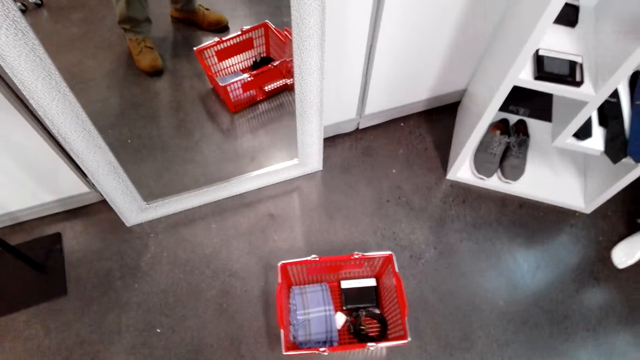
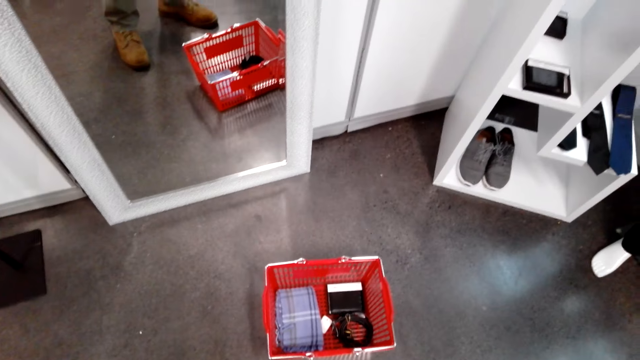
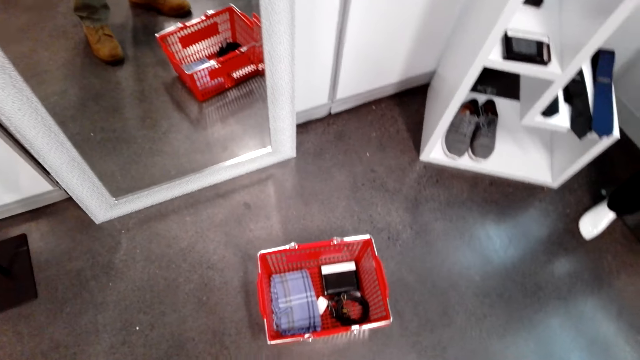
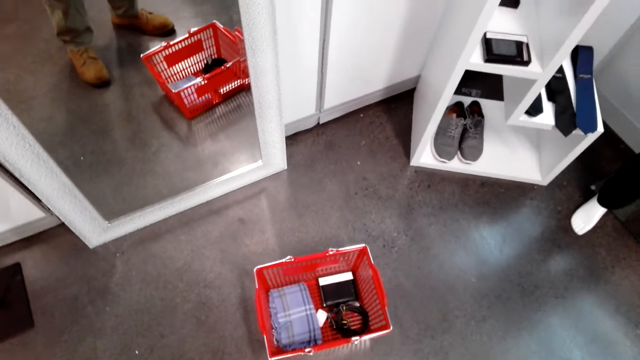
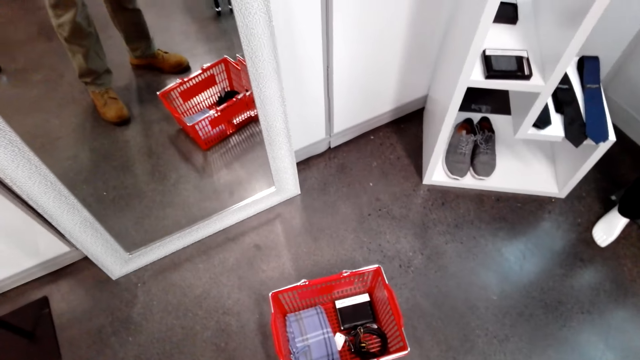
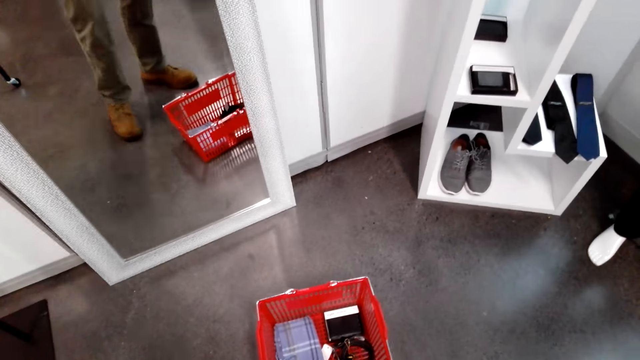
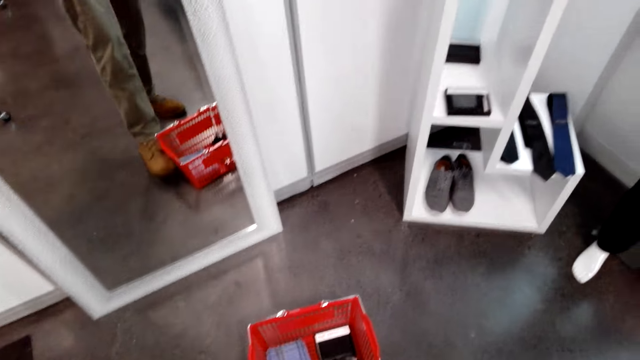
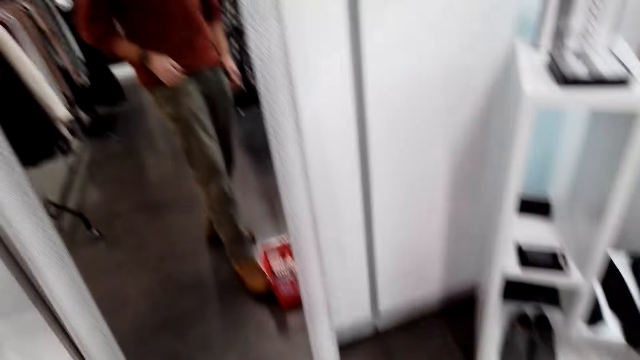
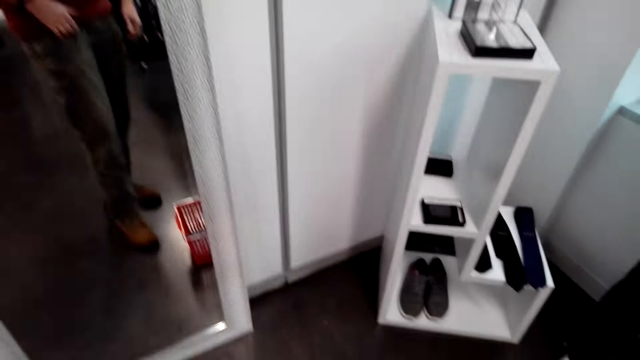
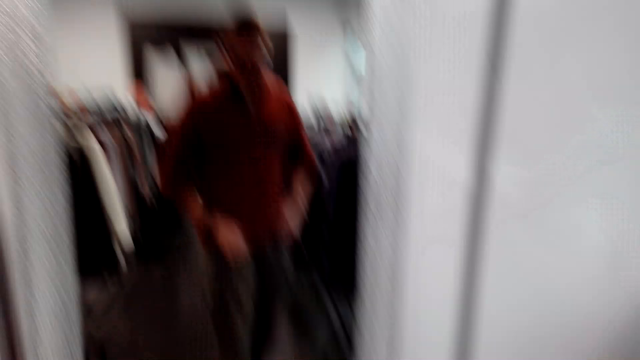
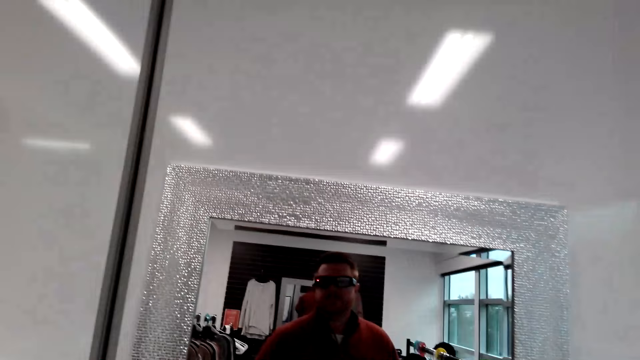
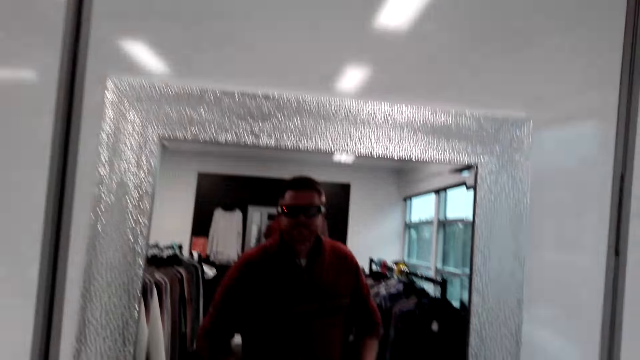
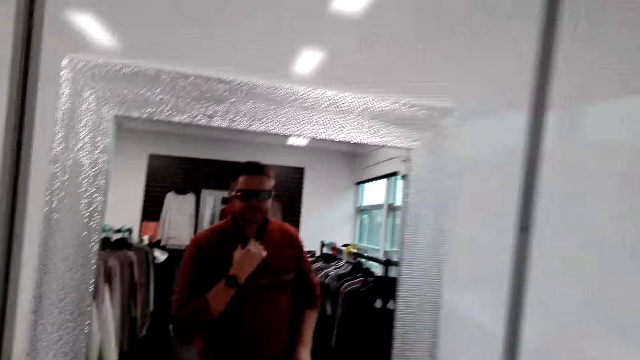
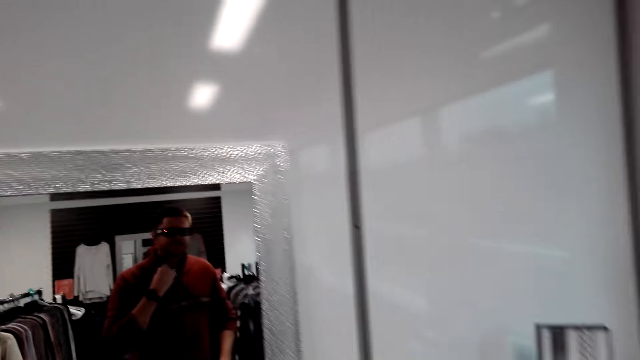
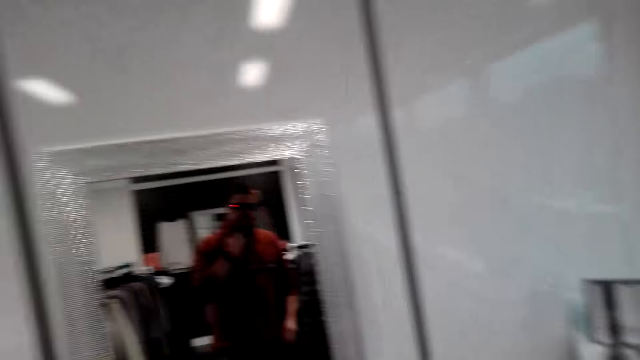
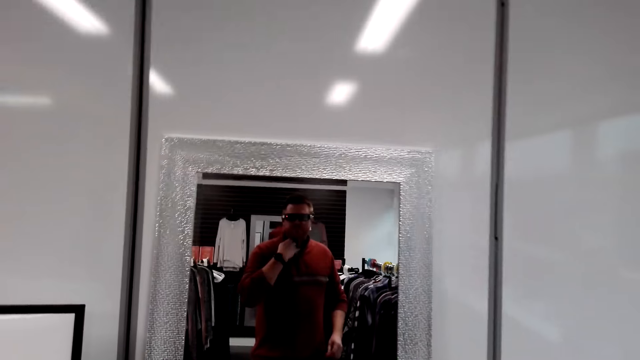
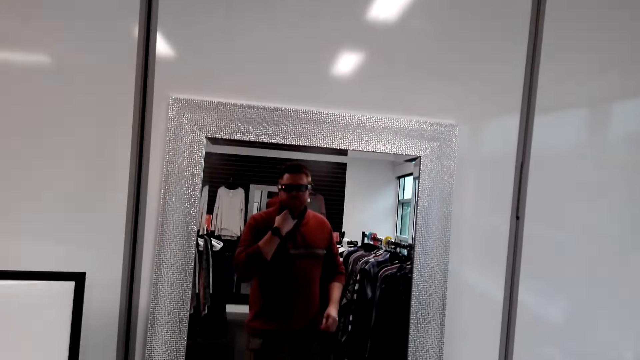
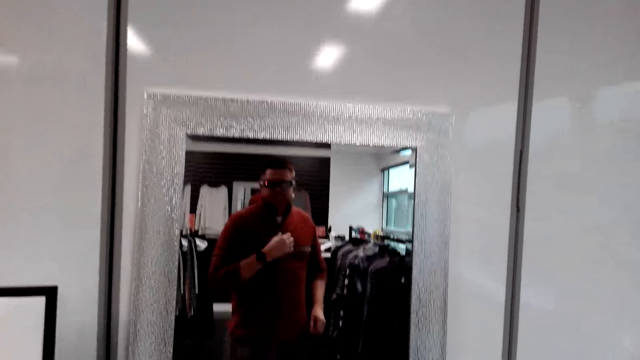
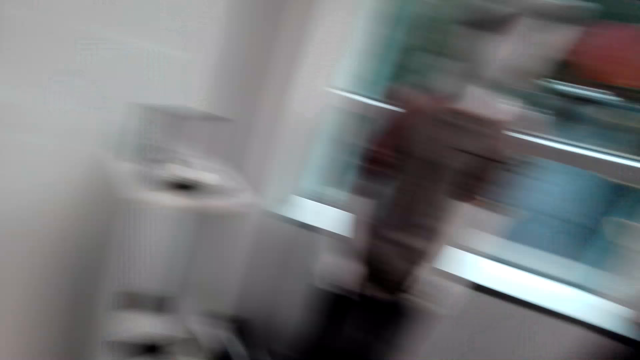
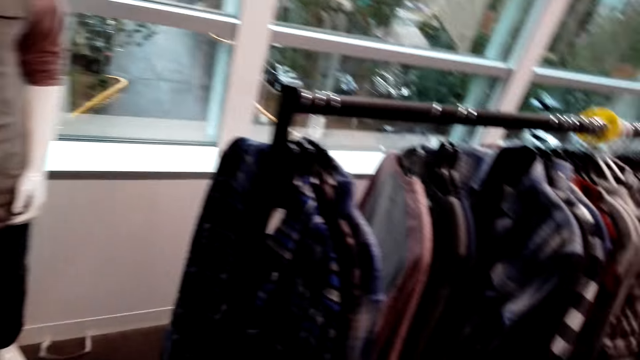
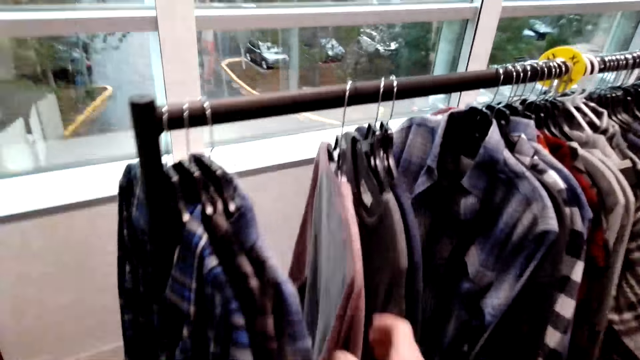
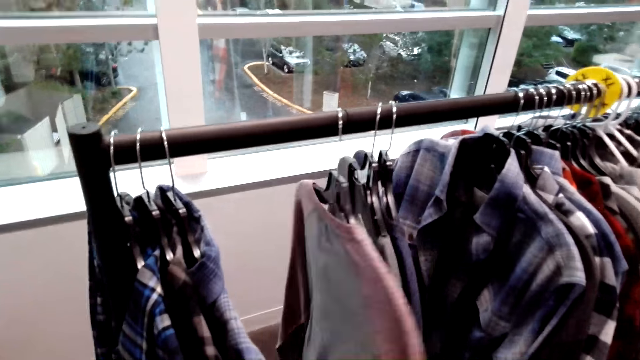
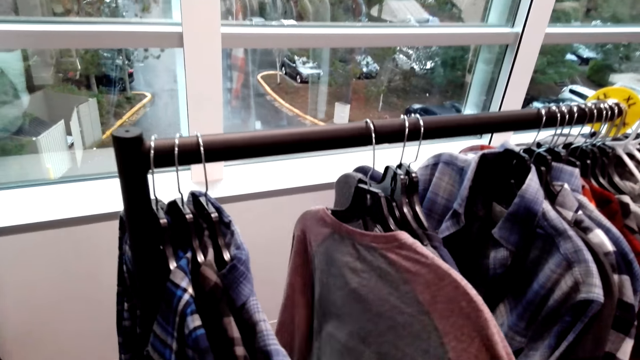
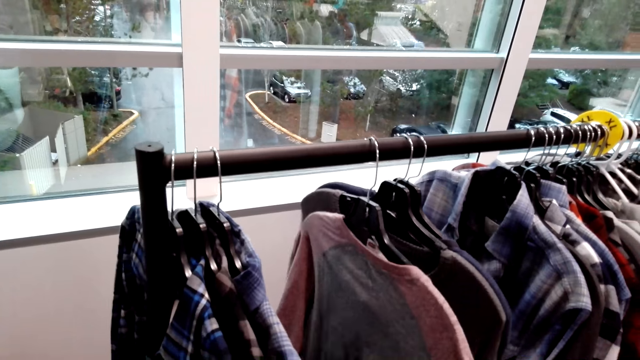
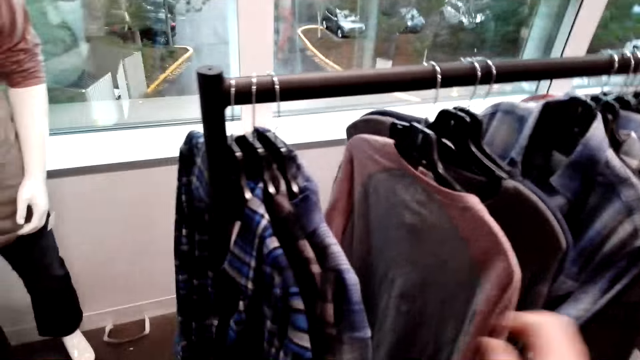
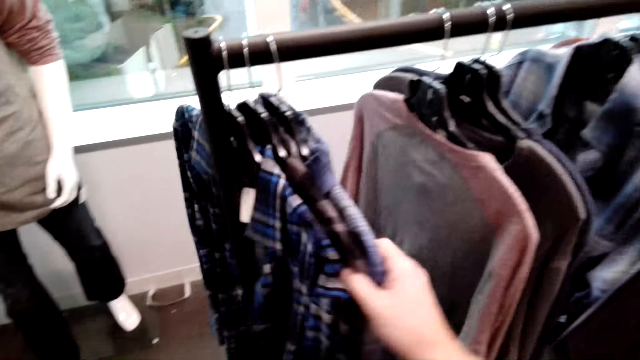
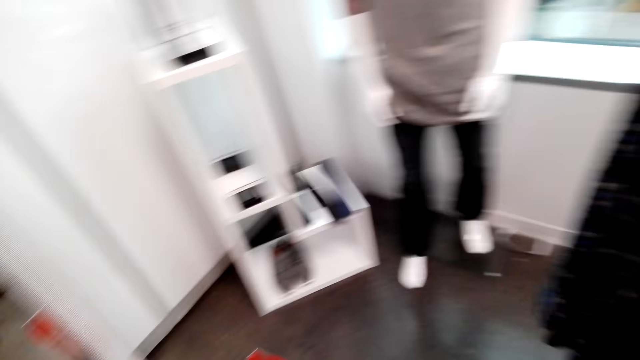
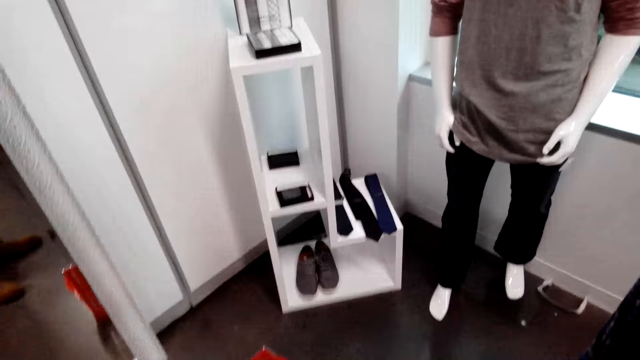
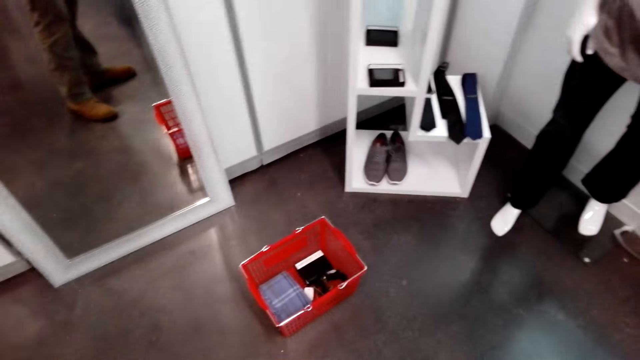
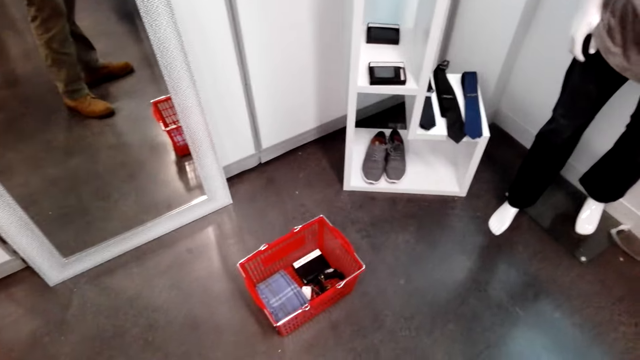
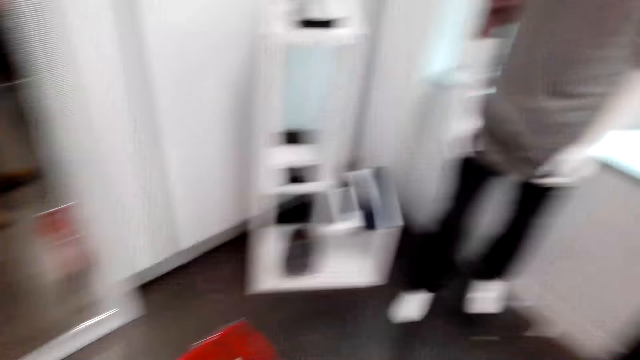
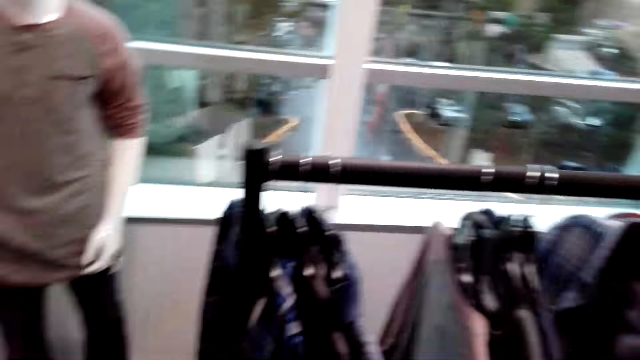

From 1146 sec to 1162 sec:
The camera wearer looks at himself in the mirror. He pushes the shopping basket with his feet. He looks at himself in the mirror. He makes a step towards the clothing rack. He touches the shirts. He selects the shirts on the rack.

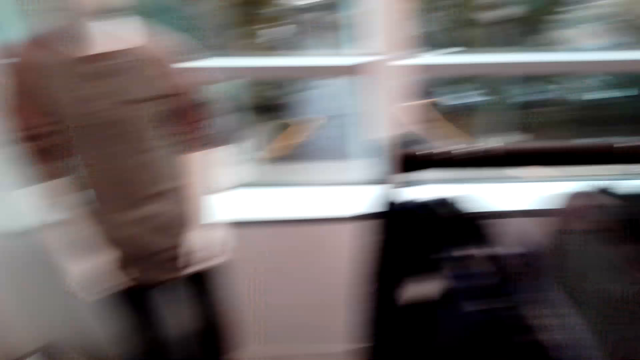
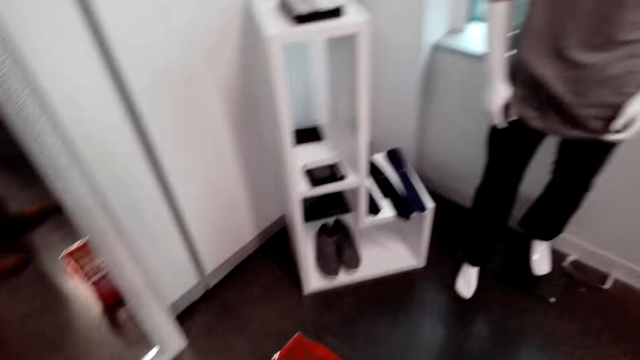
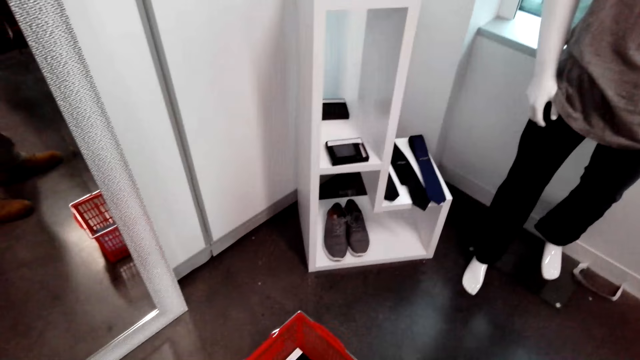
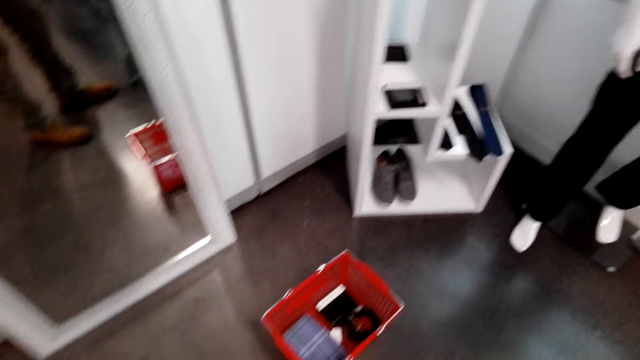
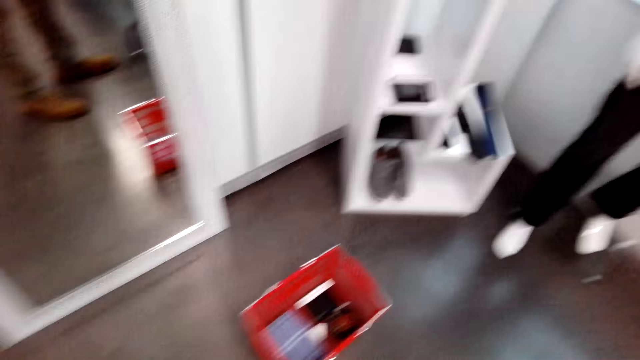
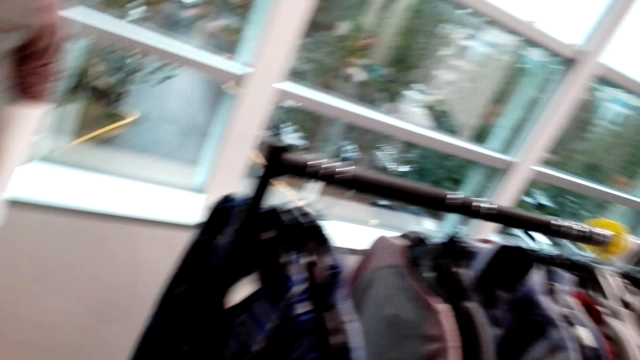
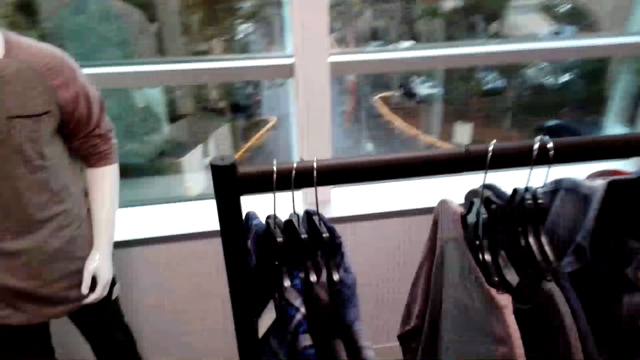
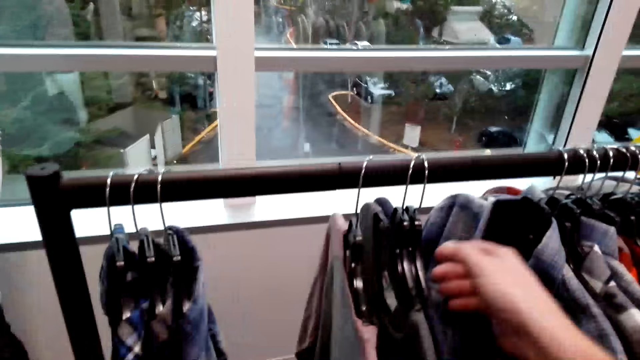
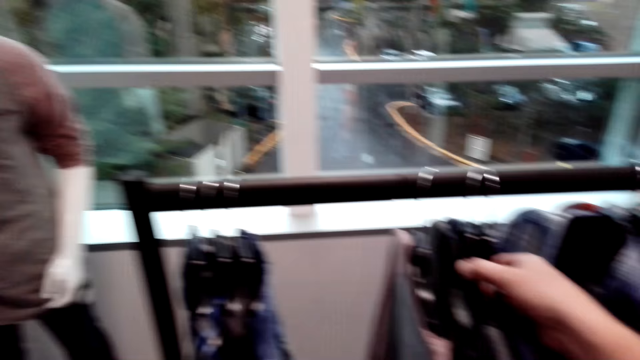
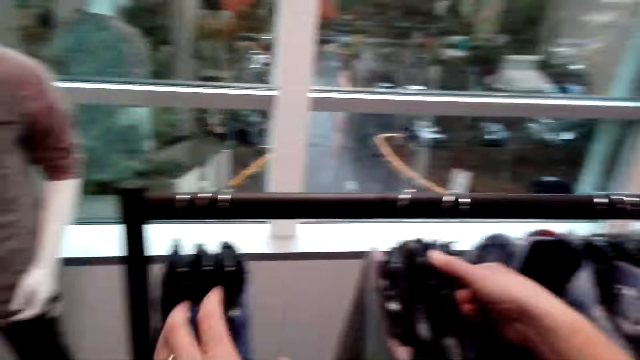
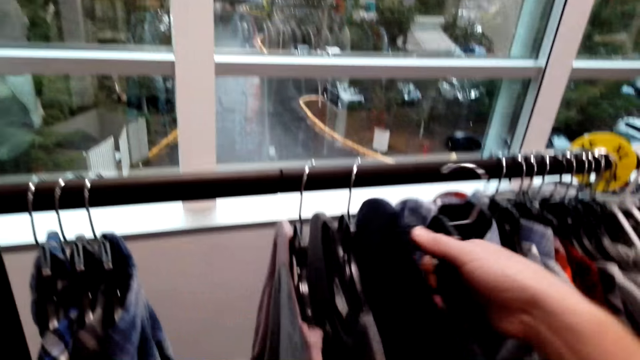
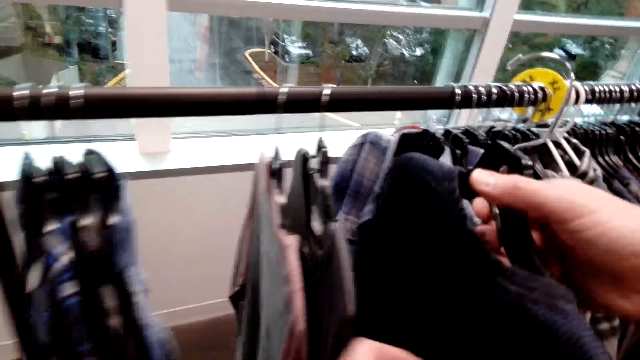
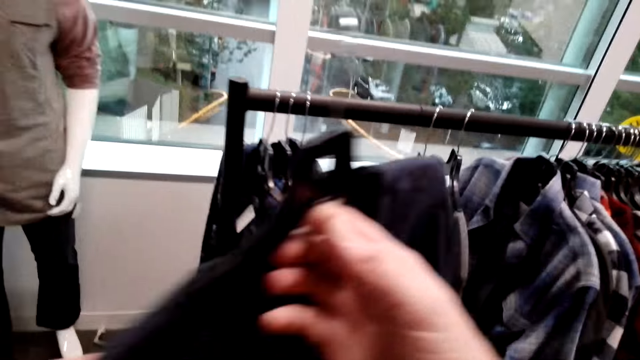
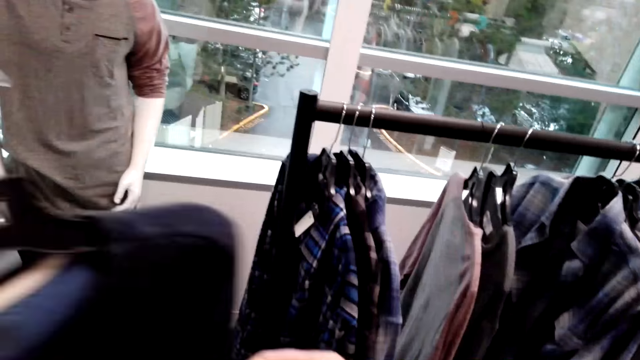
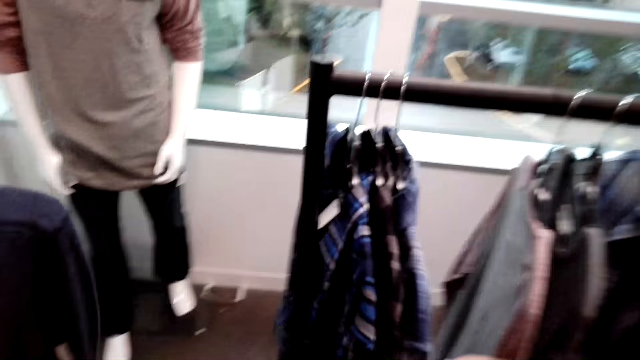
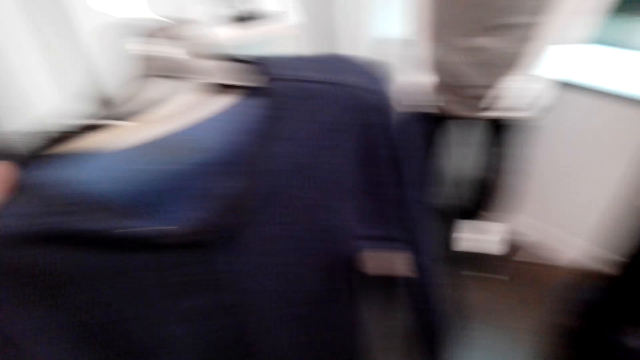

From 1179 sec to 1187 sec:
The camera wearer looks around. They touch the shirts. They pick the shirt from the rack. They make a step. They hold the shirt.
